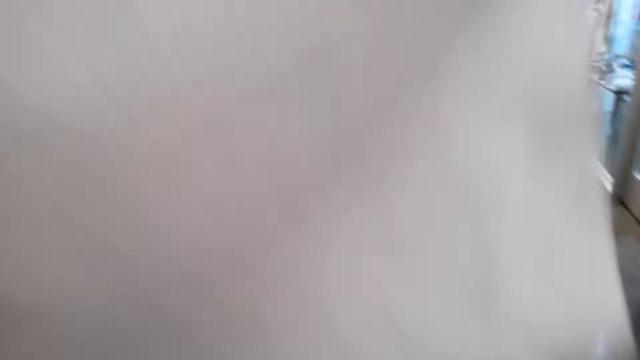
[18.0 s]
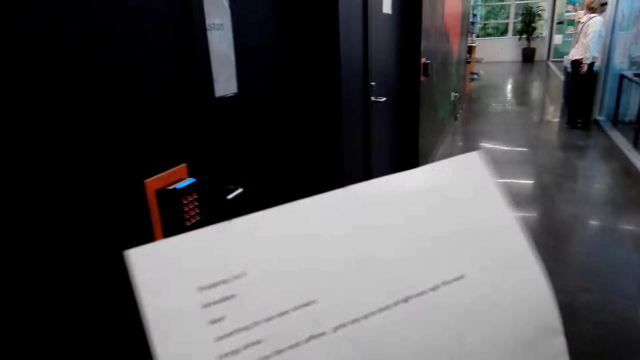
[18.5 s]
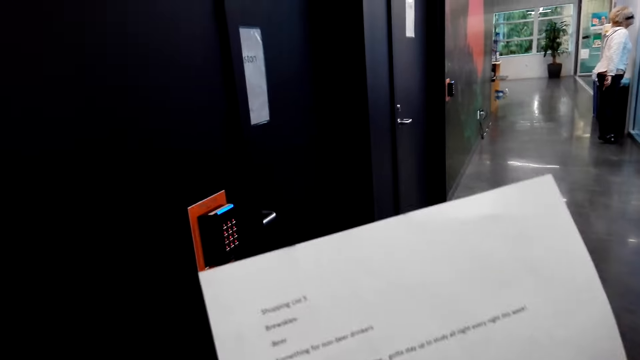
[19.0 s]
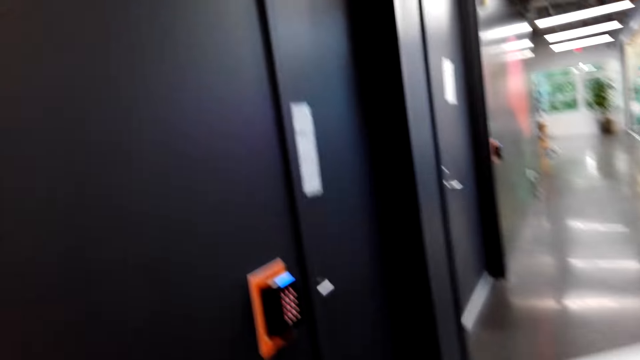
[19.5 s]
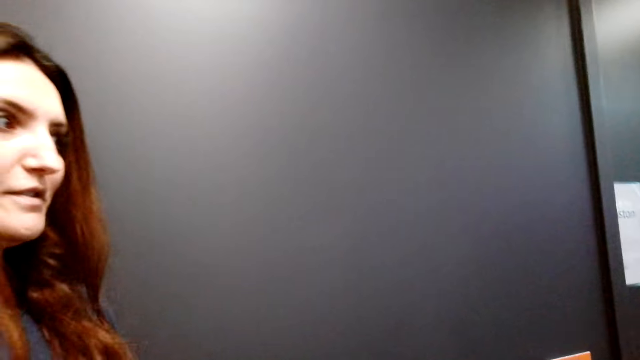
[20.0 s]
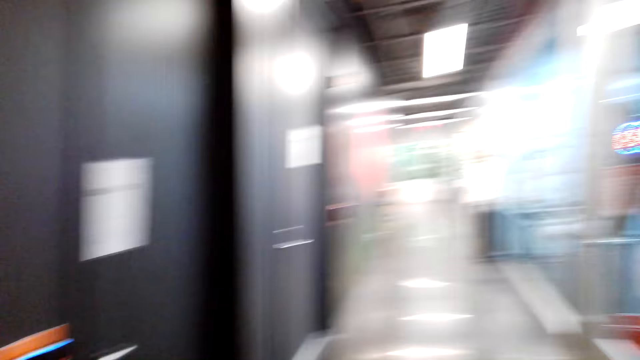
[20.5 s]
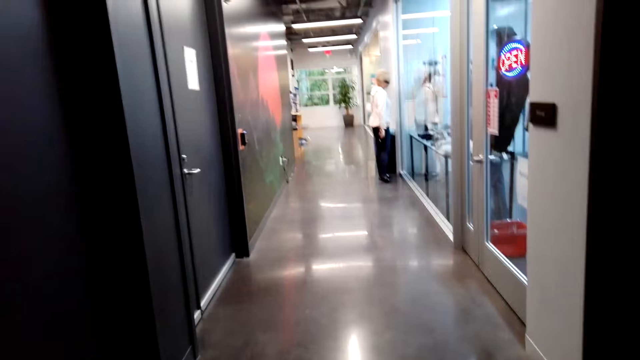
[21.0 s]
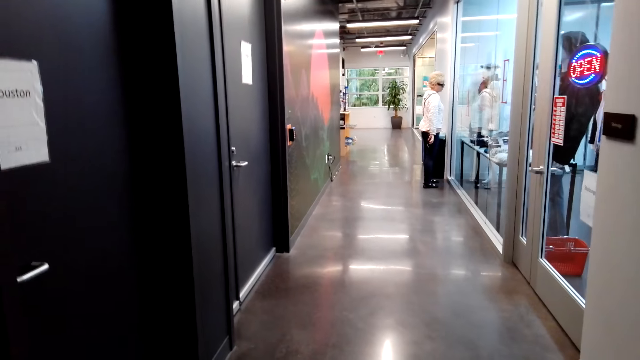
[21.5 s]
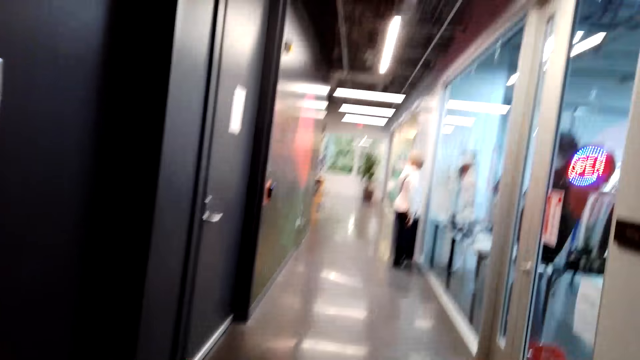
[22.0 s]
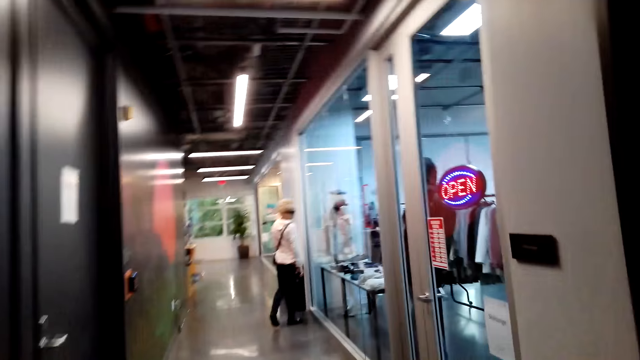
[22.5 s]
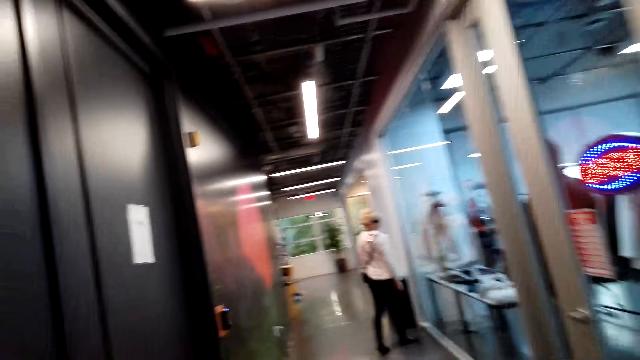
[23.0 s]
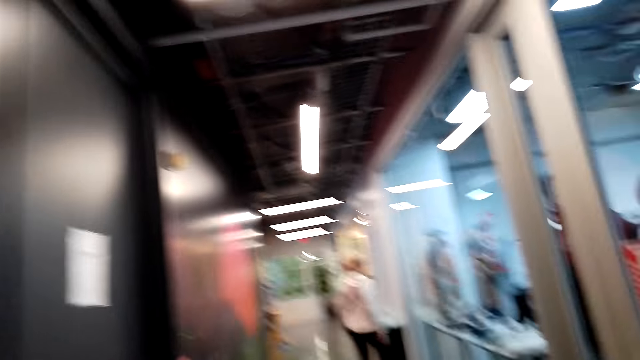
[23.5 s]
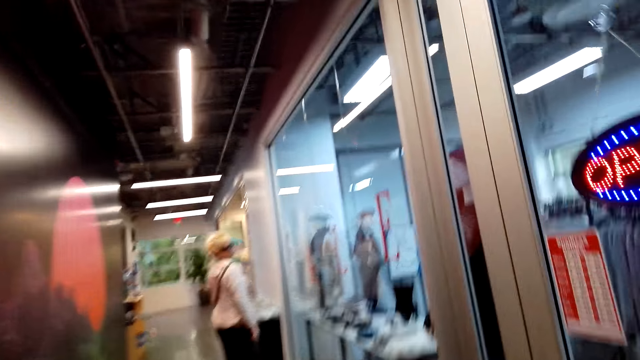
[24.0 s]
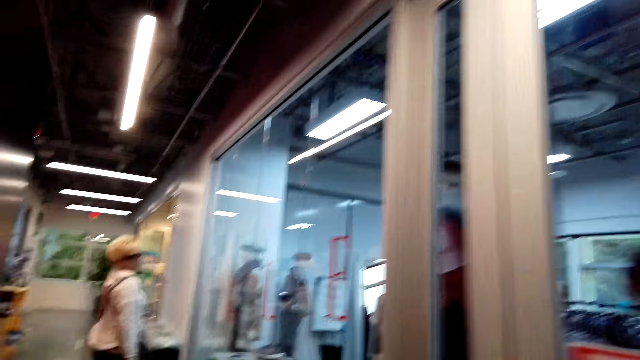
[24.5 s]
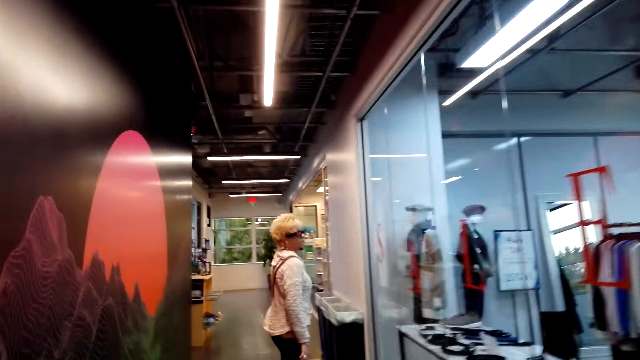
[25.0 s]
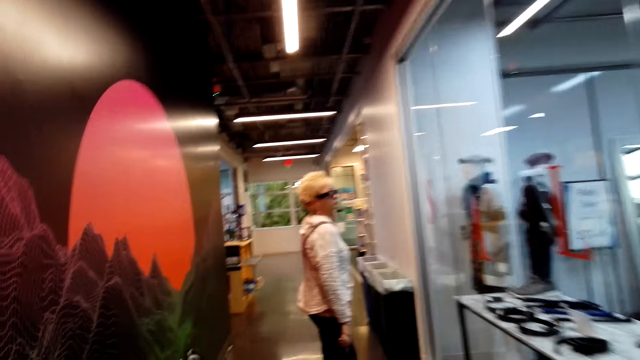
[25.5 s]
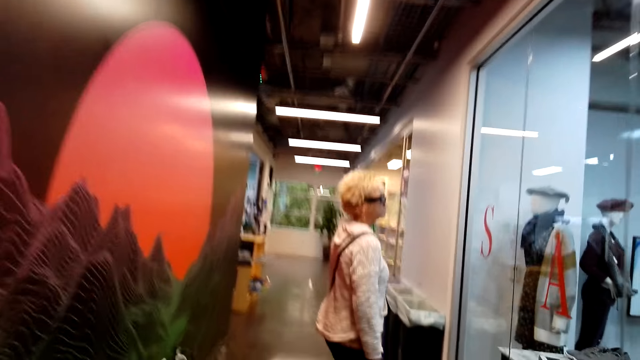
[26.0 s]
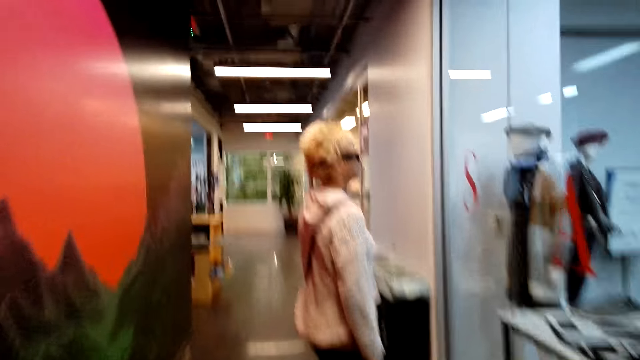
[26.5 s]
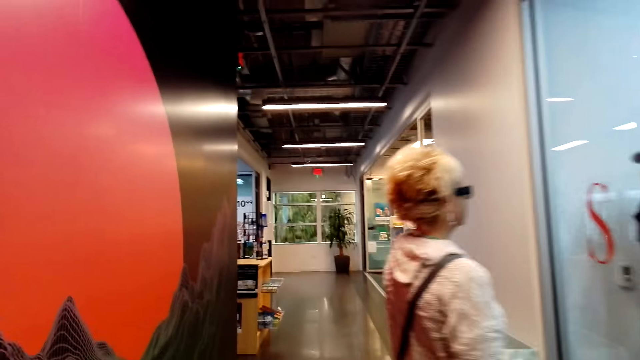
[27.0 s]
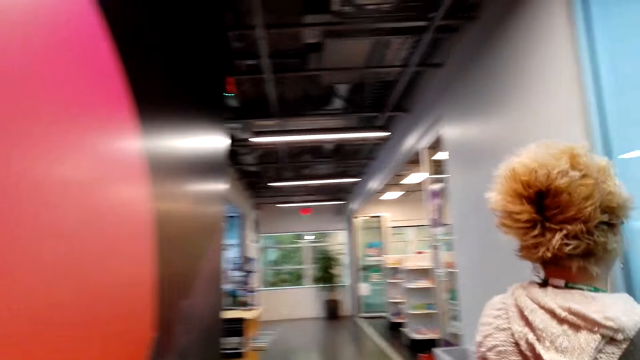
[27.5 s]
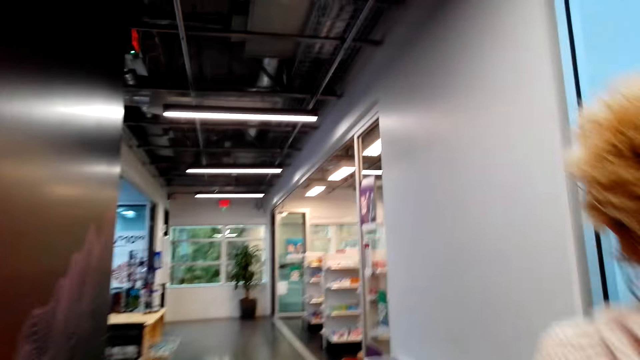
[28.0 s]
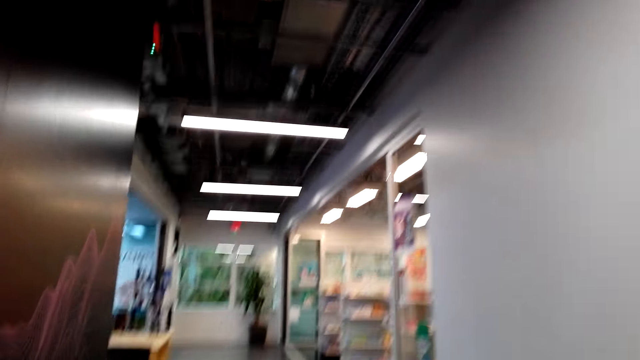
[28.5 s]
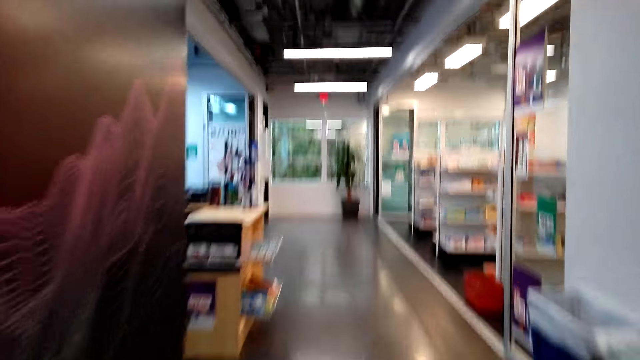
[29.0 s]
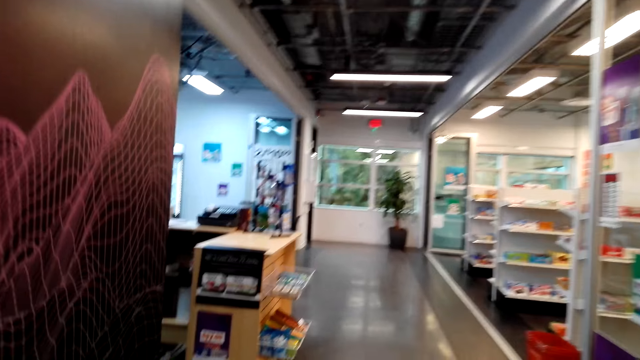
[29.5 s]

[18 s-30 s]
The camera wearer checks the sheet of paper. They interact with someone. They walk in the store.

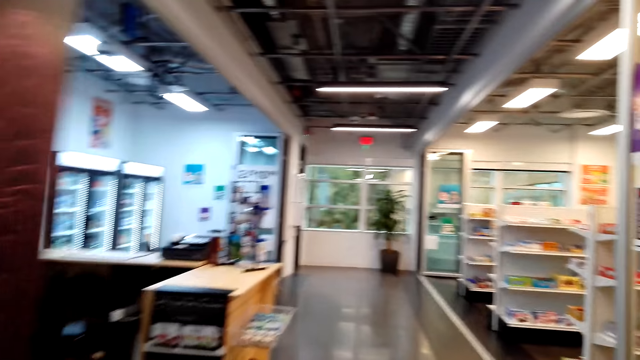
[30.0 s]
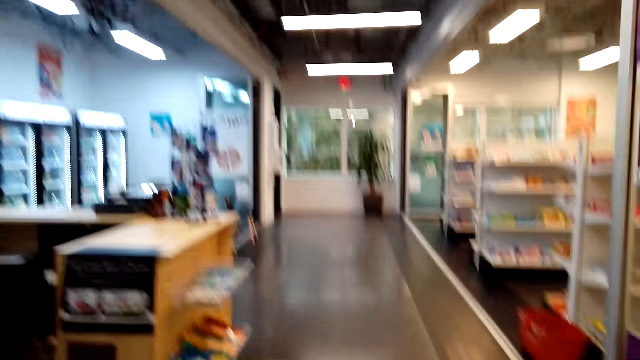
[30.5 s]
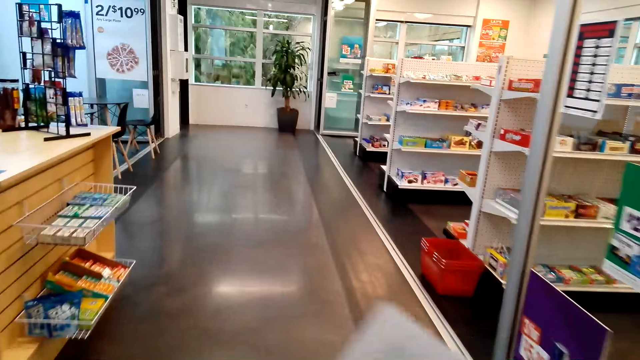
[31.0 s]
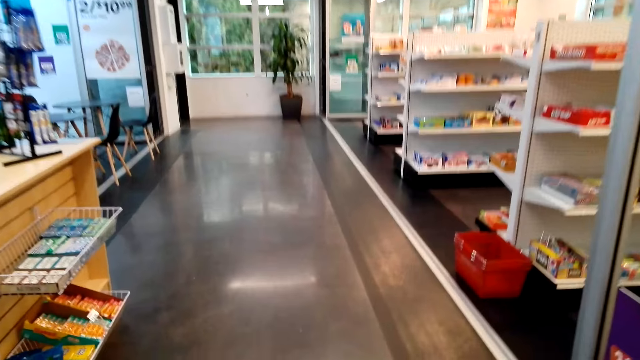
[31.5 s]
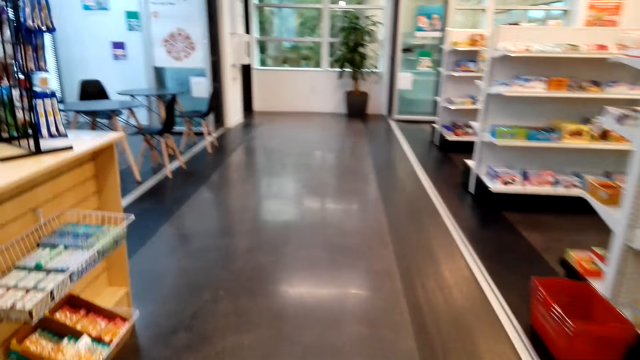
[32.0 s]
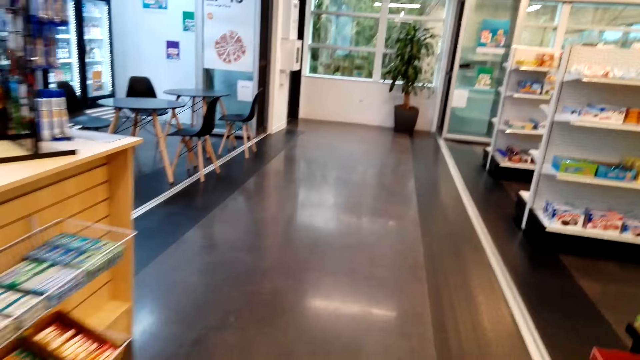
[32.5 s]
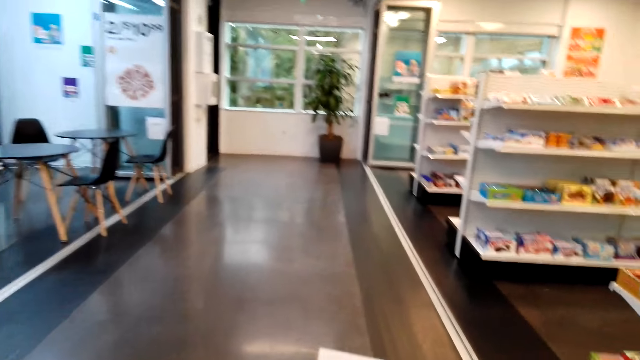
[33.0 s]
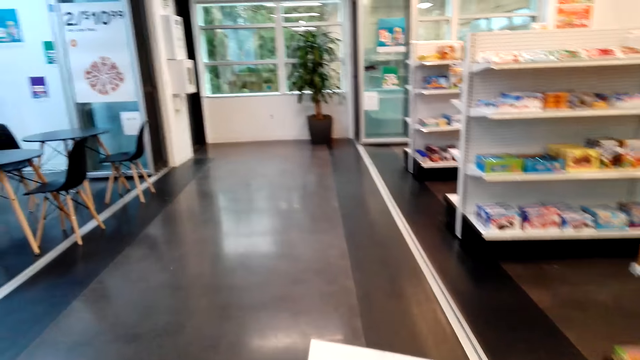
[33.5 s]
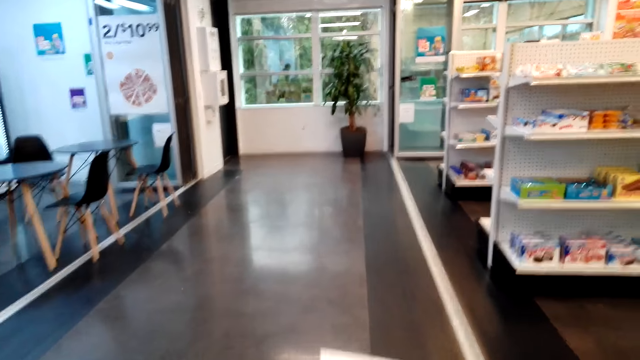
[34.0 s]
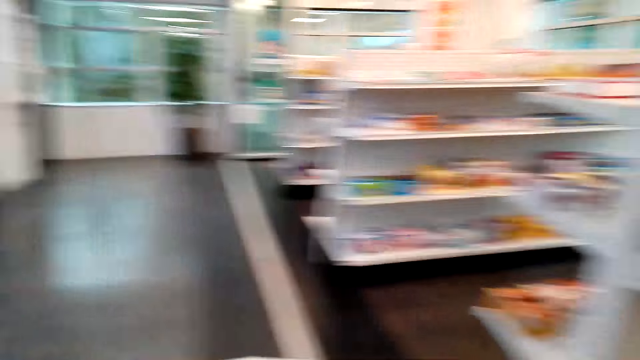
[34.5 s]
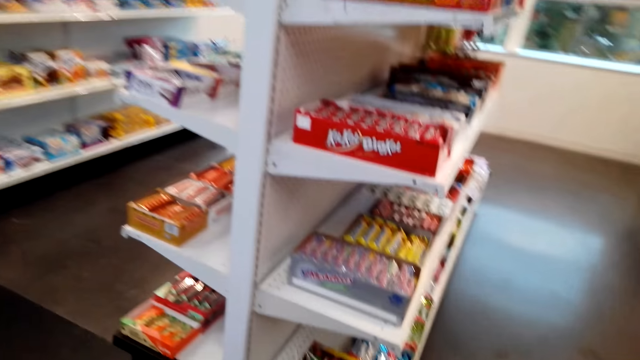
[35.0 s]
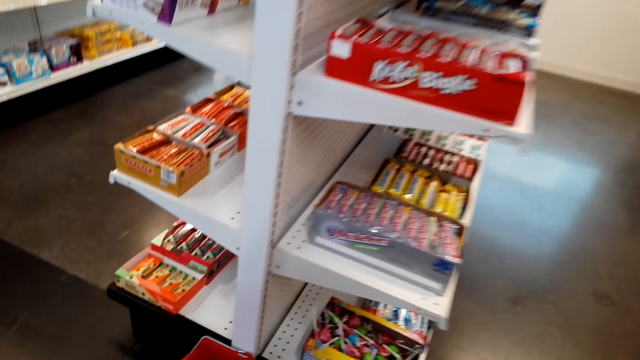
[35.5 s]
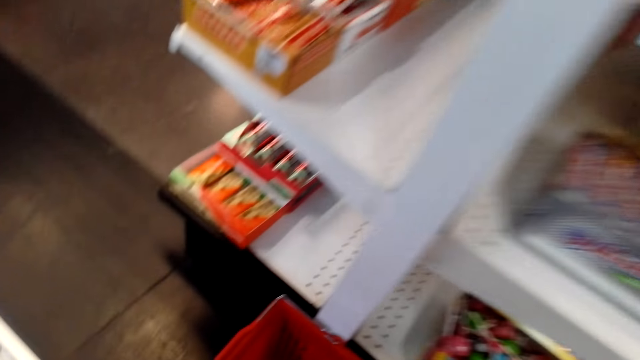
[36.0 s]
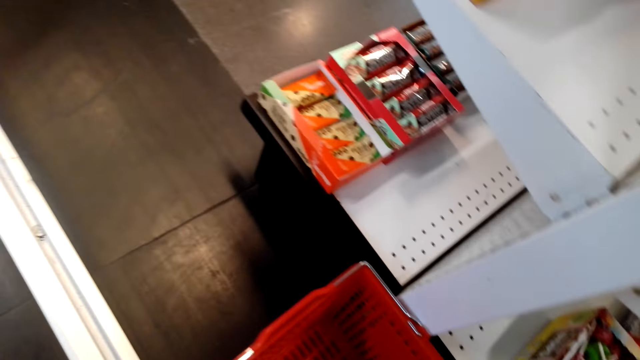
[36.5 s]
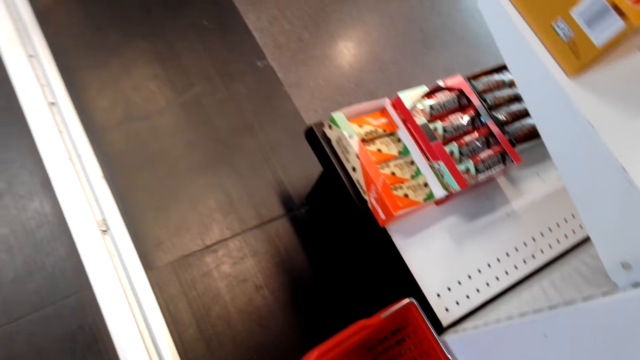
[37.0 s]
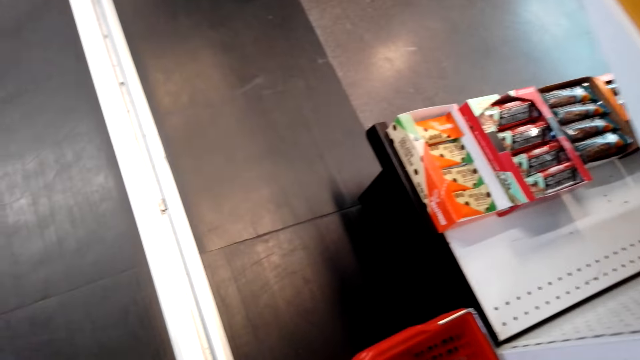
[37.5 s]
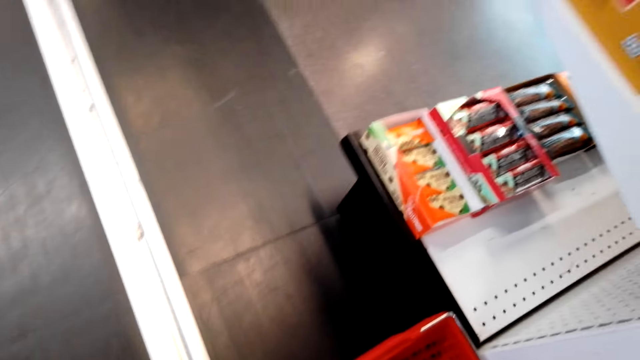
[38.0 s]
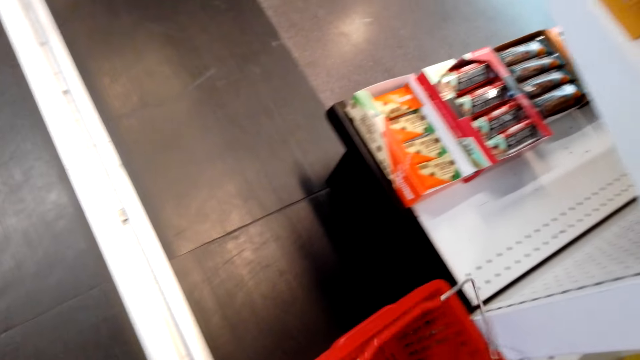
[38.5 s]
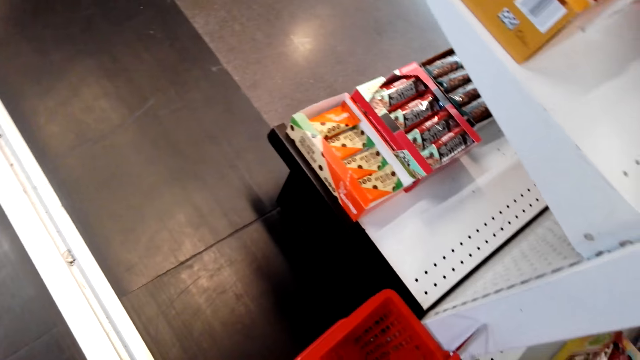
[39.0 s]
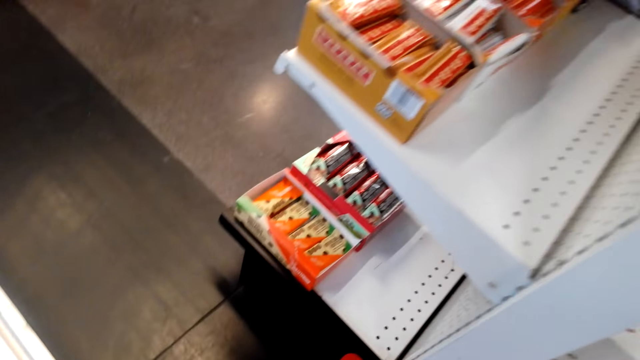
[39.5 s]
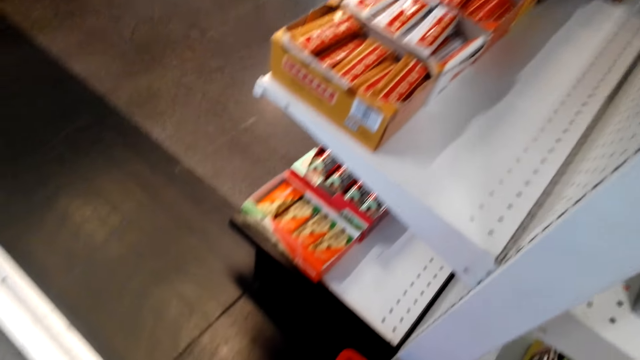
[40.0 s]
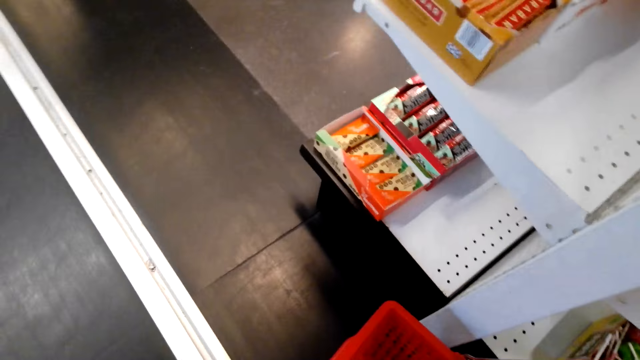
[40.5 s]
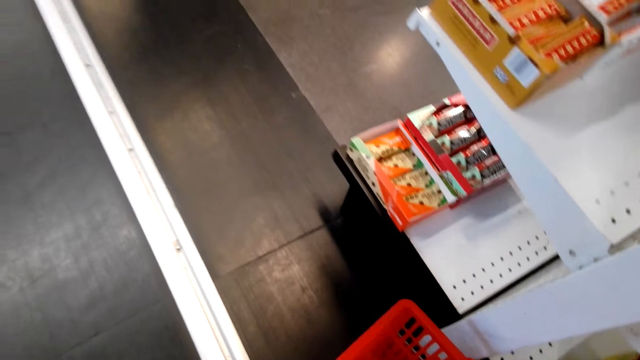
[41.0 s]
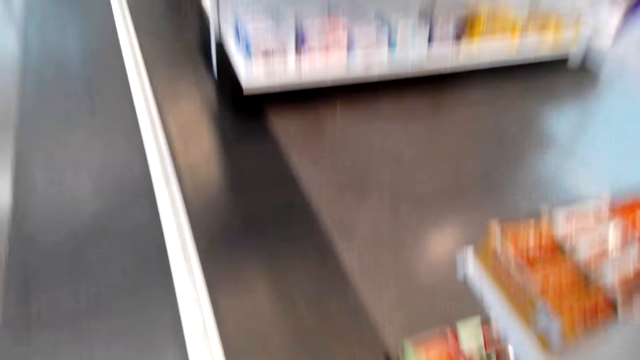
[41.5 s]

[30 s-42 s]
The camera wearer enters a supermarket. They pick up a basket.
